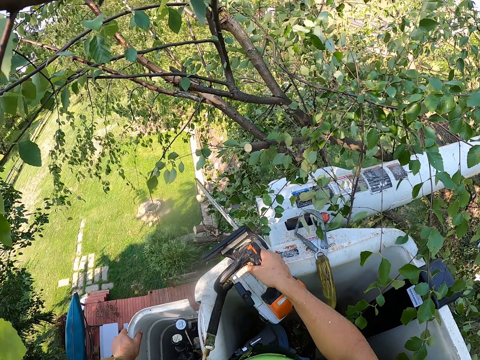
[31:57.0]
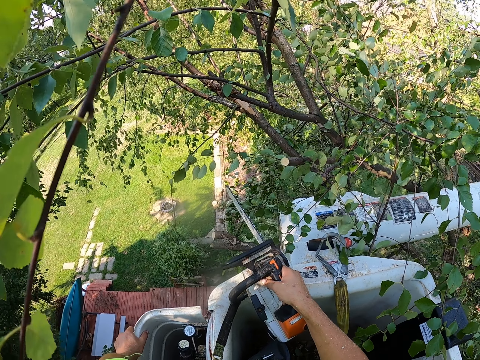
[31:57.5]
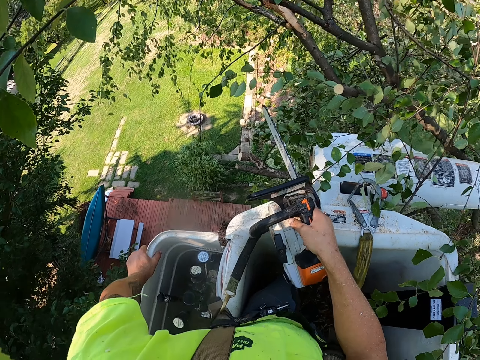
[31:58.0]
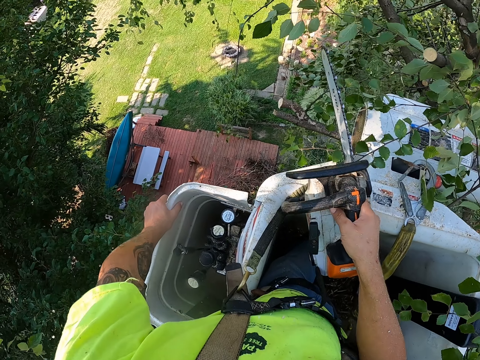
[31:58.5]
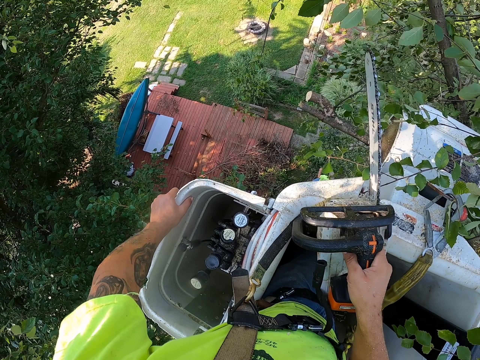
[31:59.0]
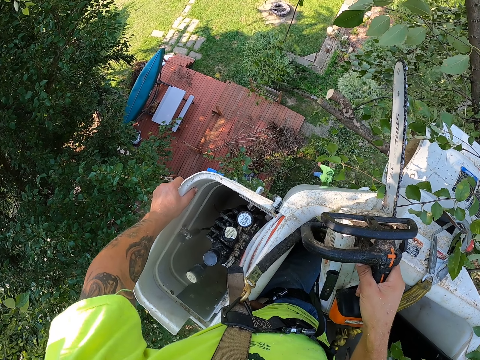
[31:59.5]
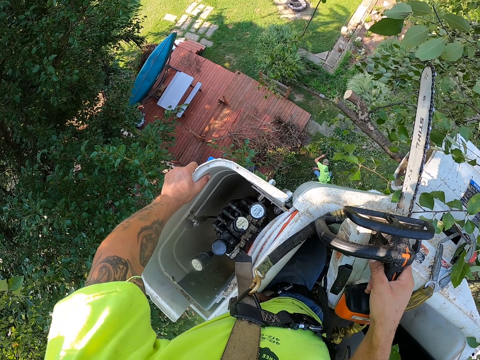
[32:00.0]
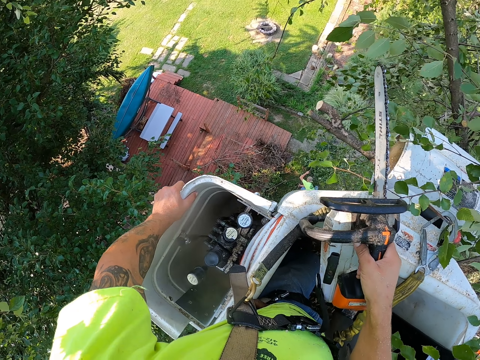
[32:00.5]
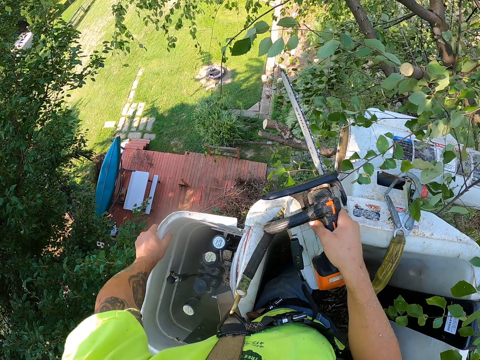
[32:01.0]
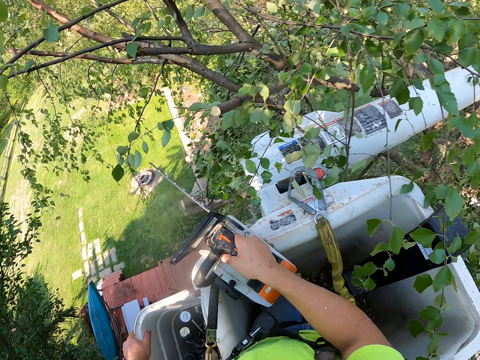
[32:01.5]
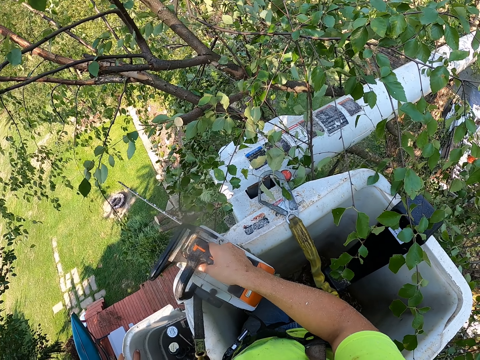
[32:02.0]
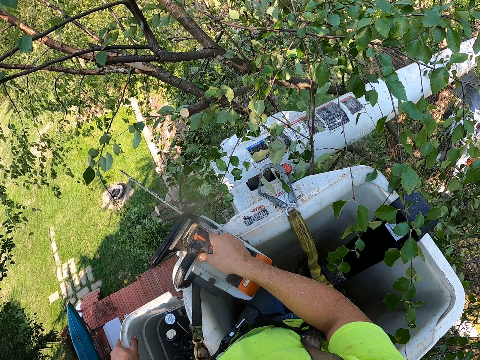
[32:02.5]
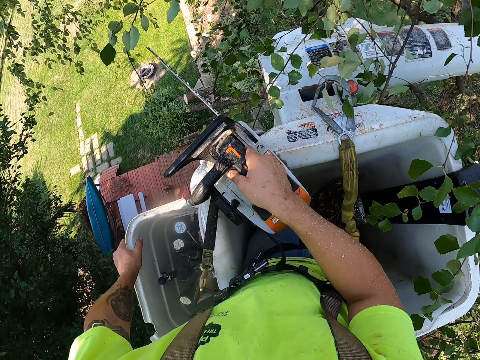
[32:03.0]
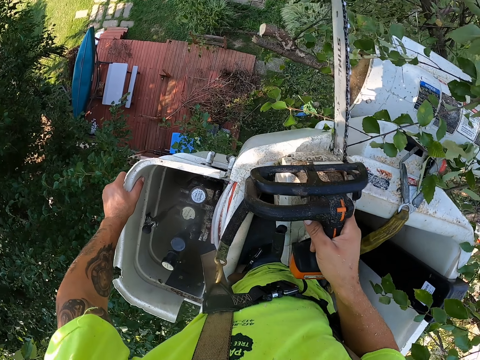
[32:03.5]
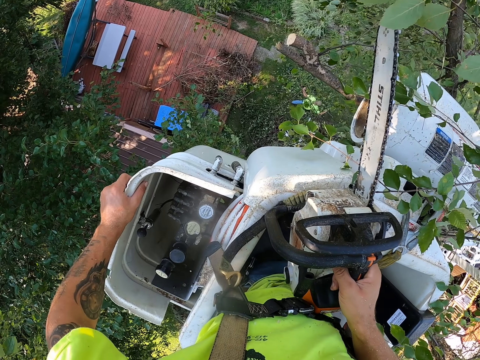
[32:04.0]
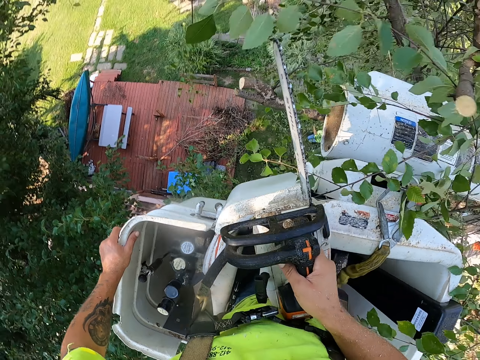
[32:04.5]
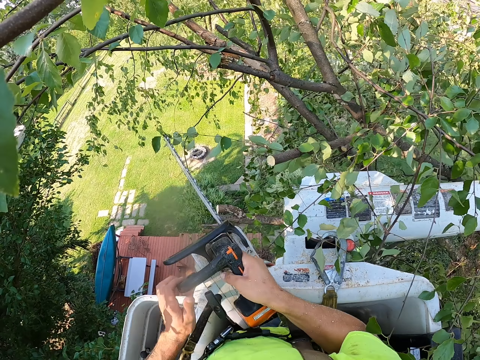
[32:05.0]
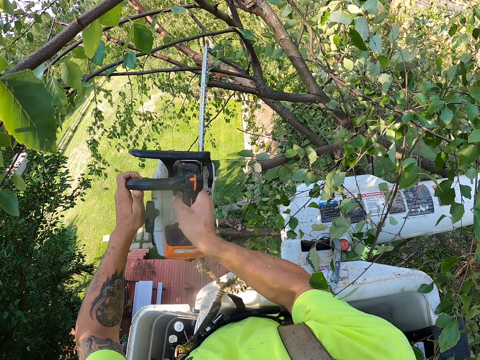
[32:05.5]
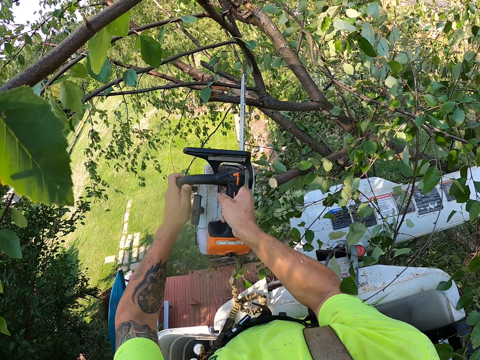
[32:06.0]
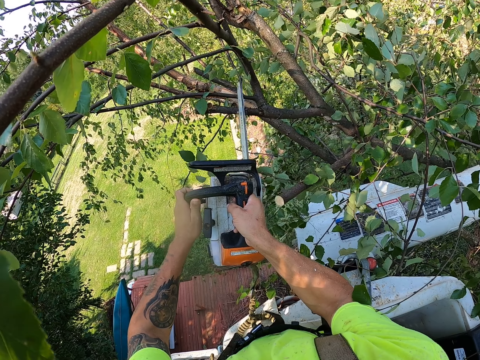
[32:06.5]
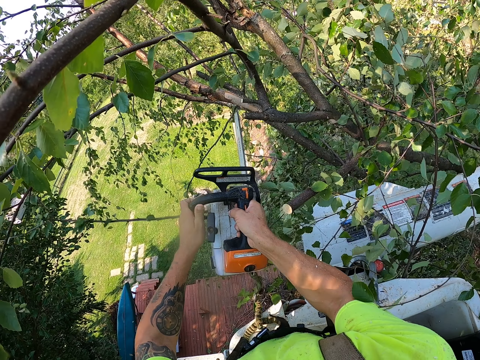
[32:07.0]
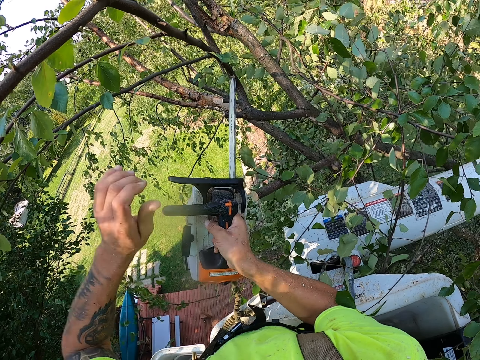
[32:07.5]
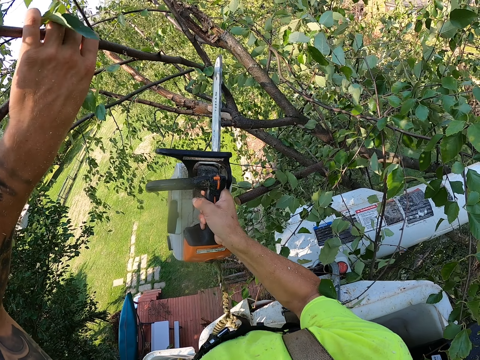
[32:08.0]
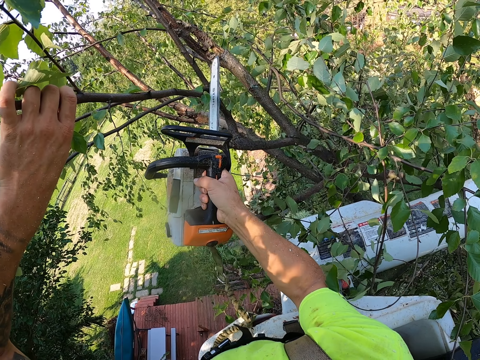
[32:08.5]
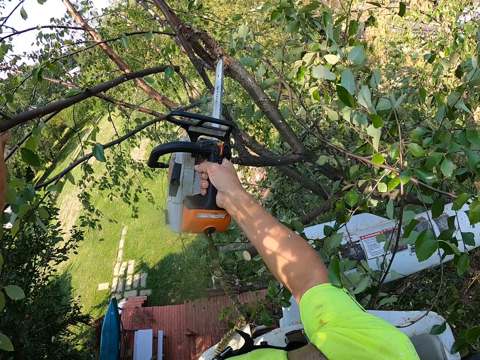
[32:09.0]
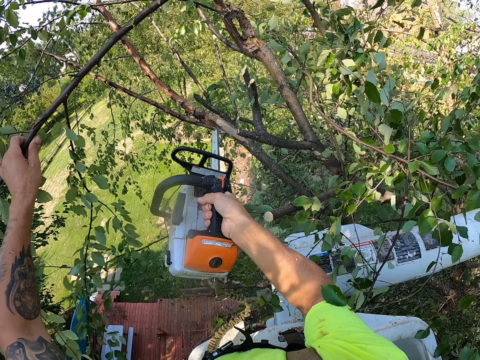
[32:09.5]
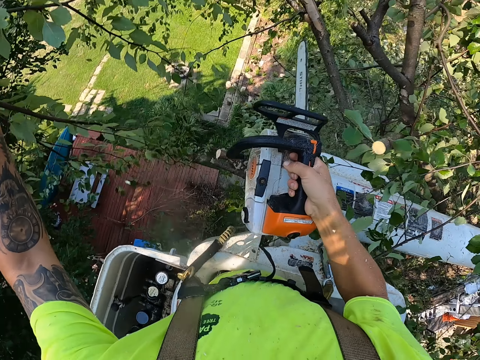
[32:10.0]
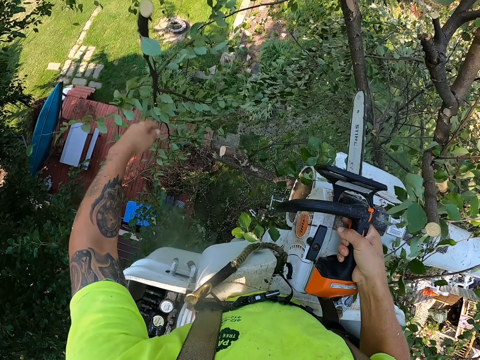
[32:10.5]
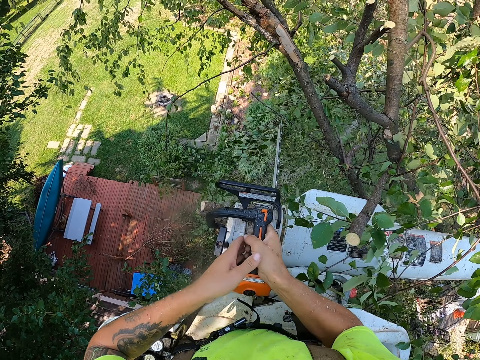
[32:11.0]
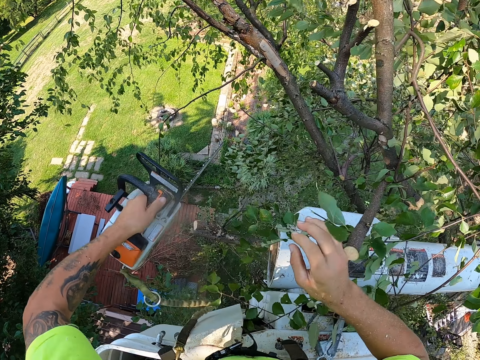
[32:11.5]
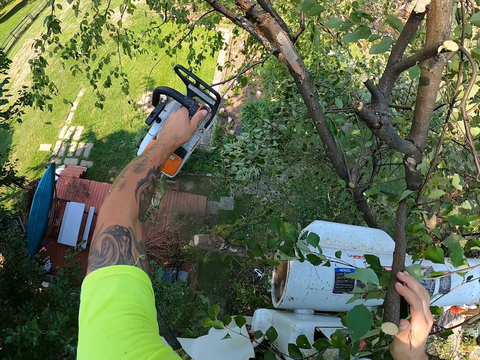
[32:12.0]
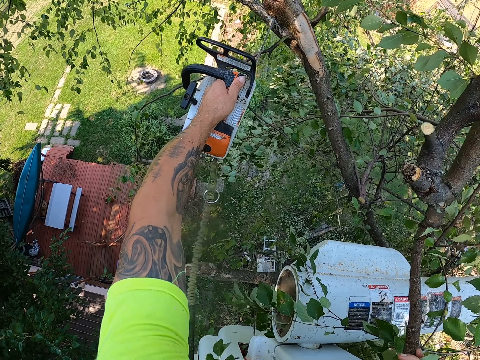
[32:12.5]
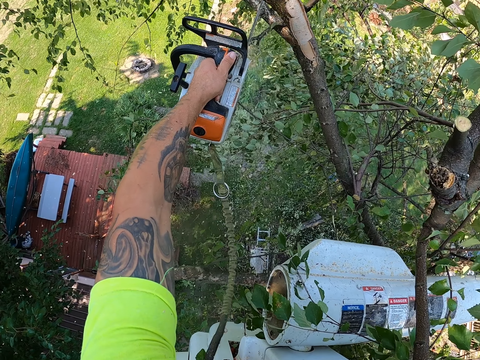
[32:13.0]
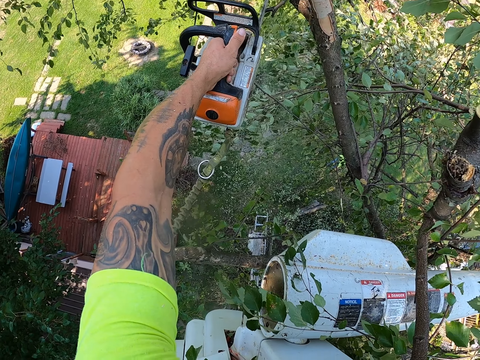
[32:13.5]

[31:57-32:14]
The camera wearer holds the chainsaw with both hands. He cuts tree branches on the tree with the chainsaw with both hands. He touches a tree branch. He holds a piece of the tree branch with his left hand. He cuts tree branches on the tree with the chainsaw with his right hand. He drops the tree branch on the floor with his left hand. He passes the chainsaw from his right hand to his left hand. He holds a tree branch with his right hand. He cuts tree branches on the tree with the chainsaw with his left hand.

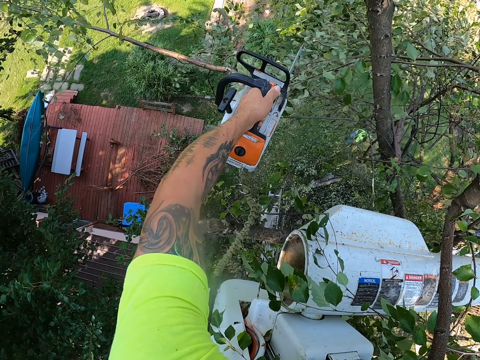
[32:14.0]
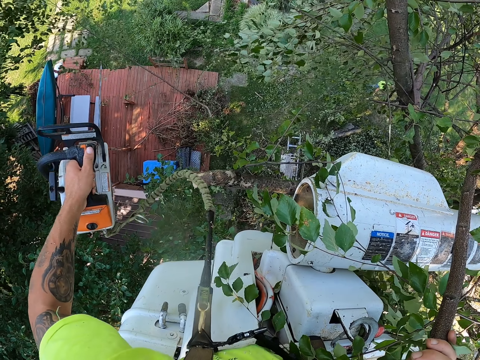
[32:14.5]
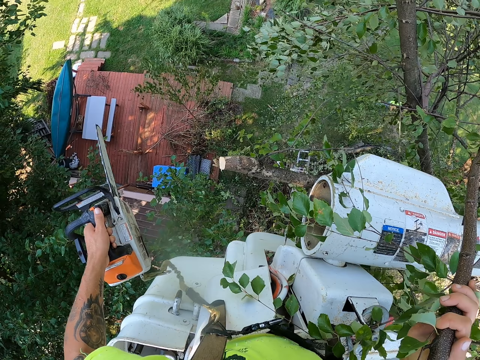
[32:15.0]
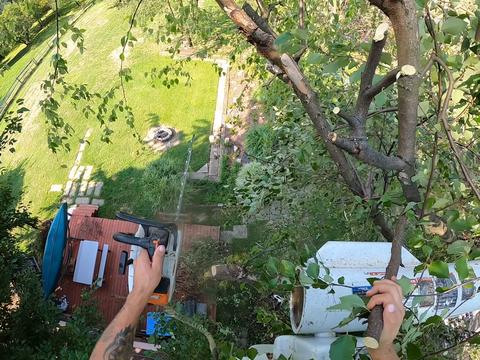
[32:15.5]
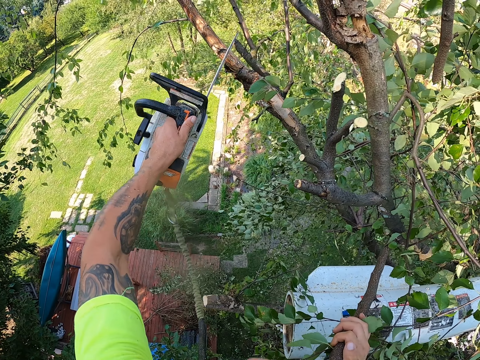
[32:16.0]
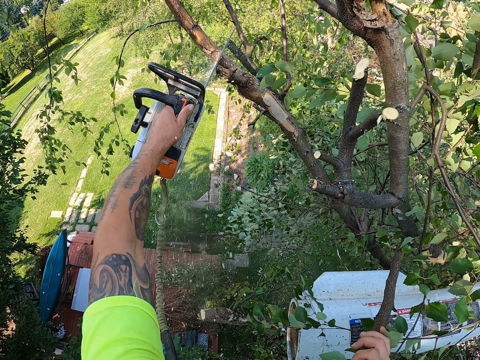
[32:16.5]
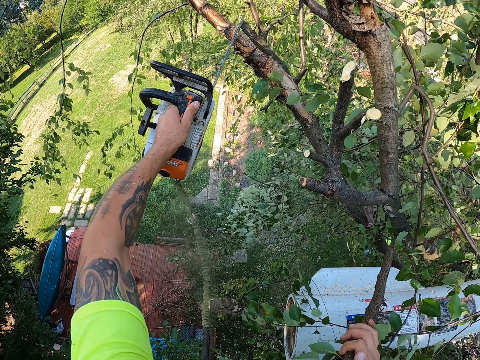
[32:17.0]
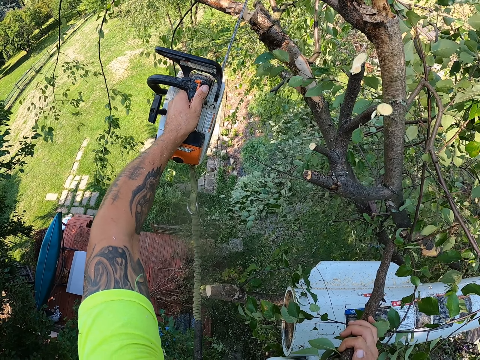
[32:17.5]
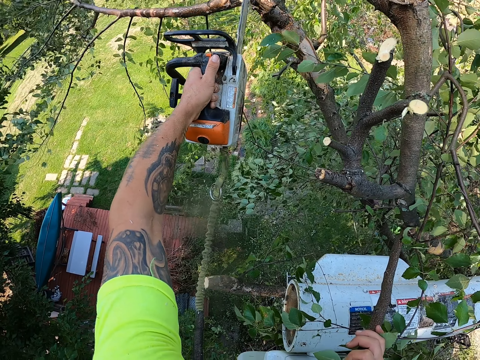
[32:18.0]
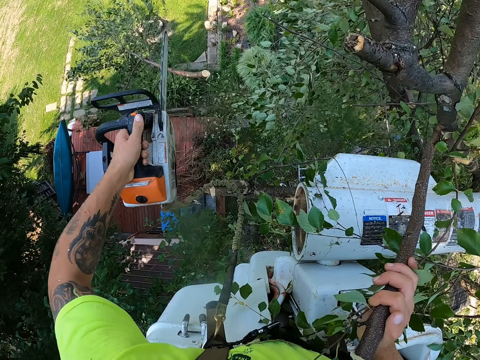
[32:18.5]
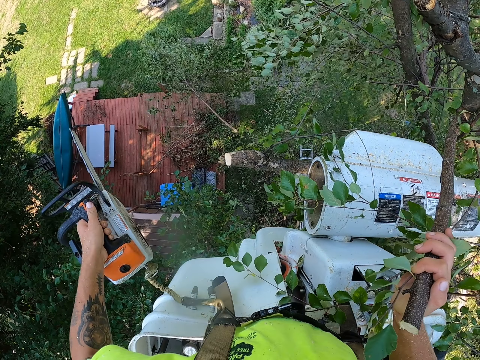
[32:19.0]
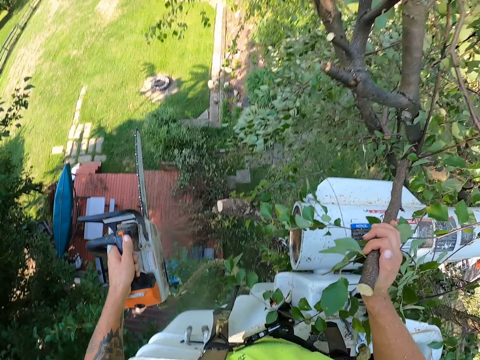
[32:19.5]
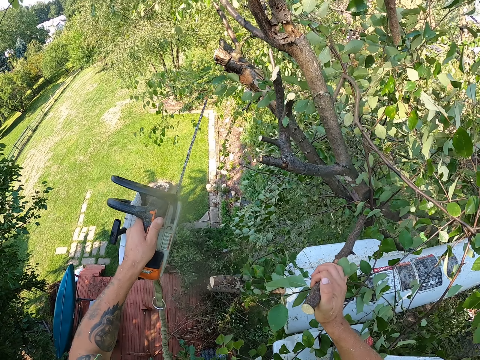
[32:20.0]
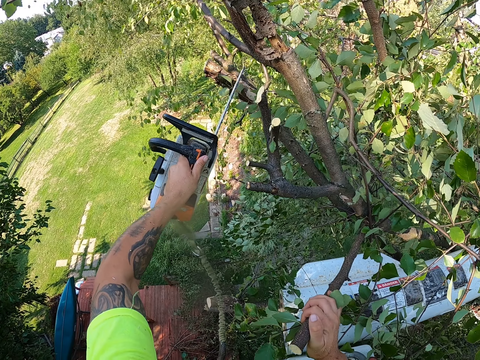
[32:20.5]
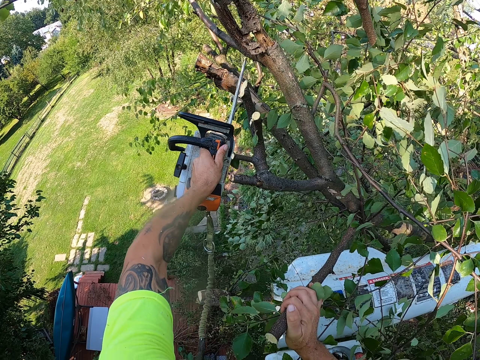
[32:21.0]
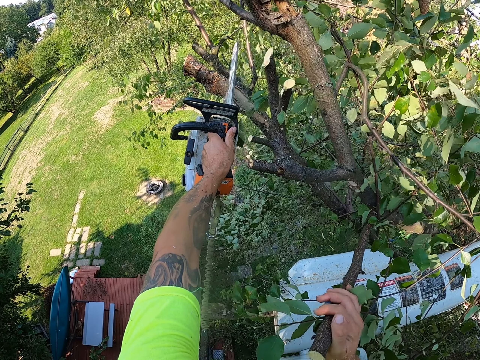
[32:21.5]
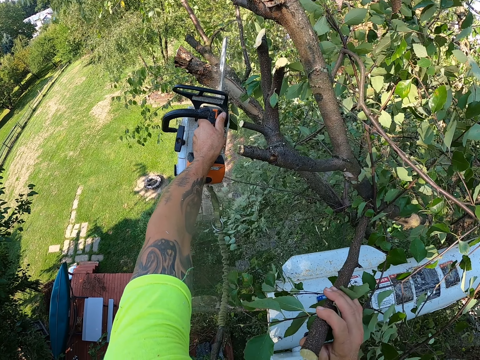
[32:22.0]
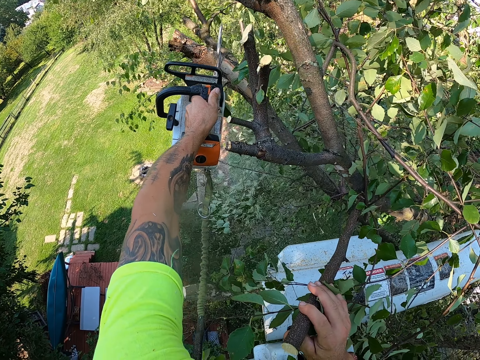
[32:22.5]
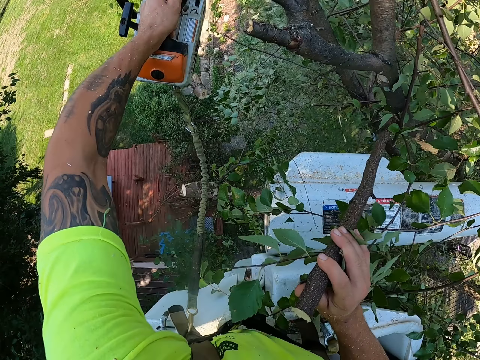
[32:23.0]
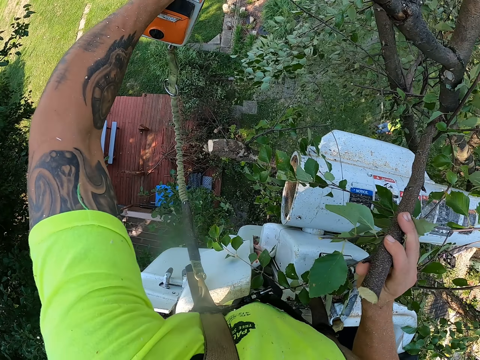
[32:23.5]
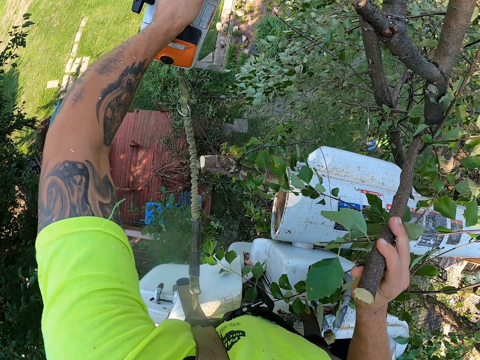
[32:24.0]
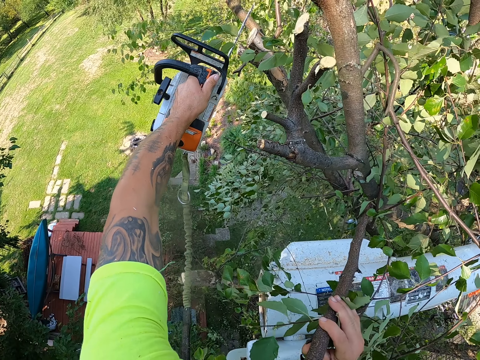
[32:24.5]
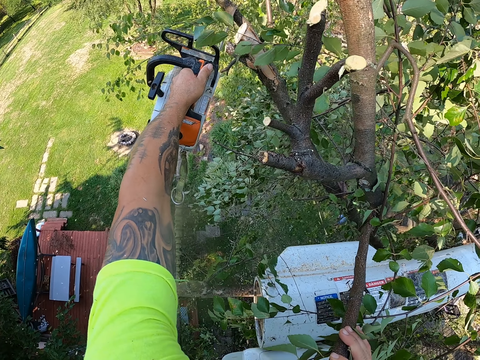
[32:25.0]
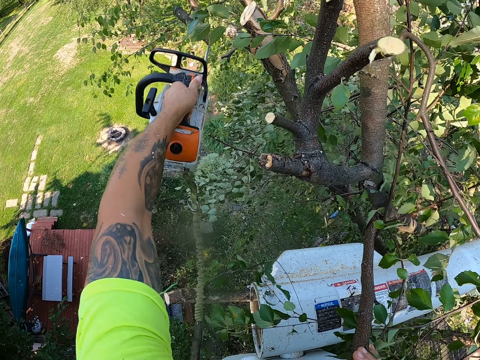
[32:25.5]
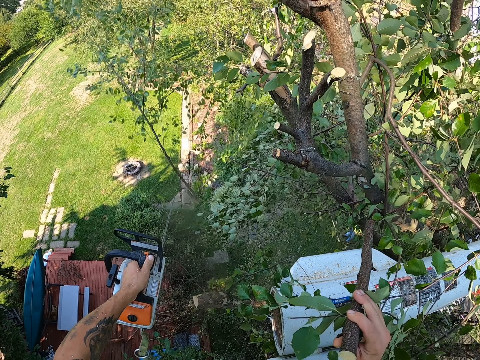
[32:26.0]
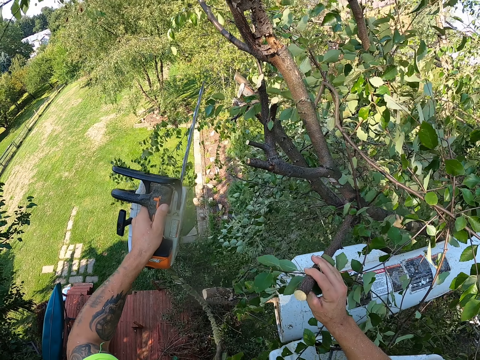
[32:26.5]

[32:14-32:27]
The camera wearer cuts a tree branch with a power saw. They cut the tree branch with the power saw repeatedly.
